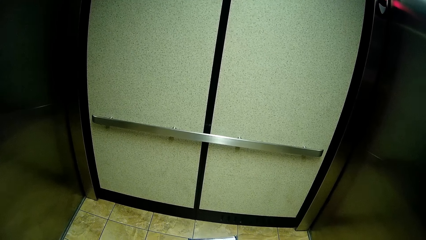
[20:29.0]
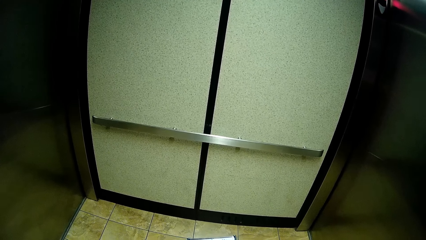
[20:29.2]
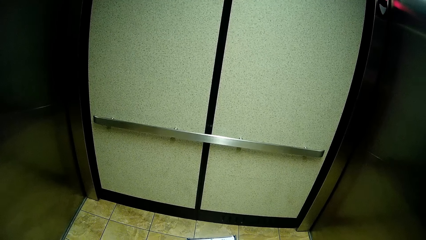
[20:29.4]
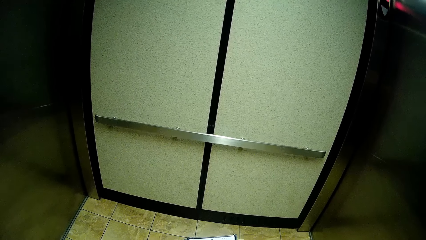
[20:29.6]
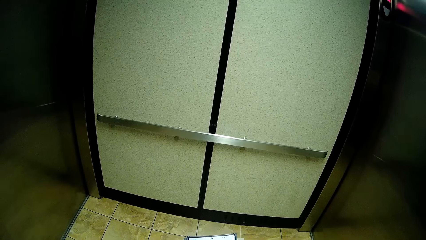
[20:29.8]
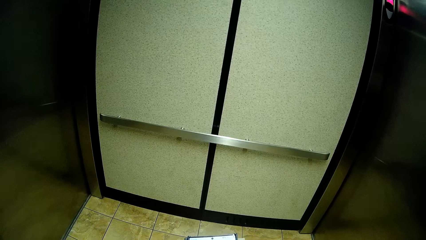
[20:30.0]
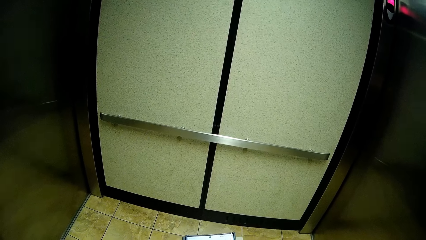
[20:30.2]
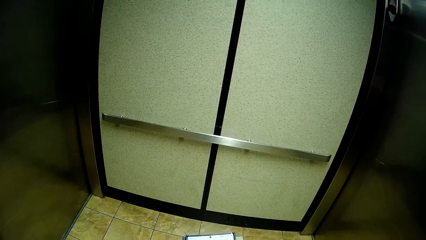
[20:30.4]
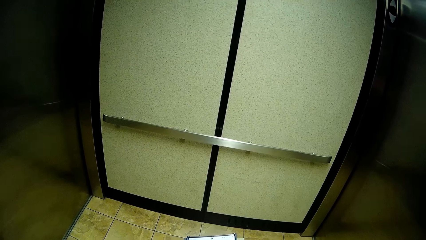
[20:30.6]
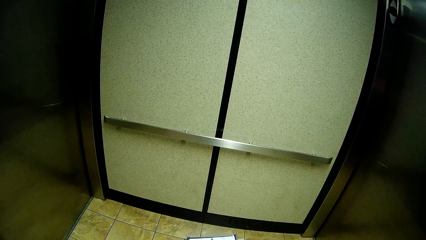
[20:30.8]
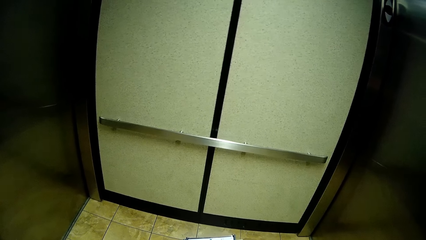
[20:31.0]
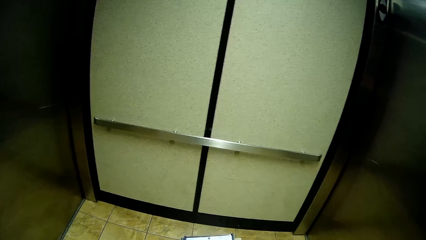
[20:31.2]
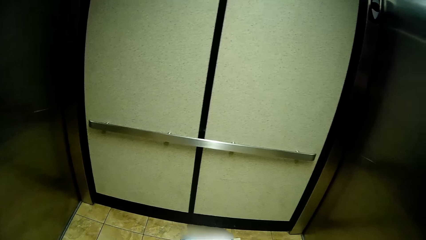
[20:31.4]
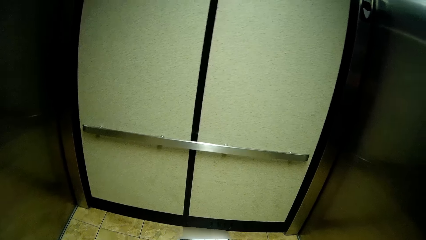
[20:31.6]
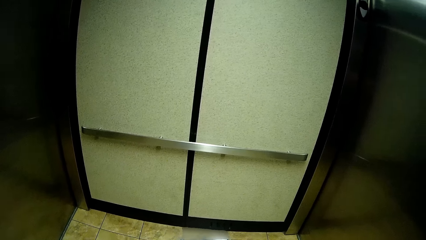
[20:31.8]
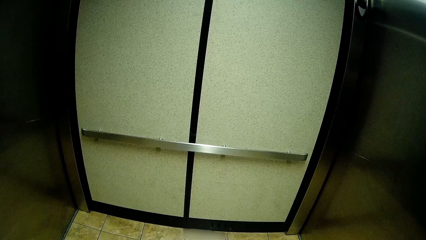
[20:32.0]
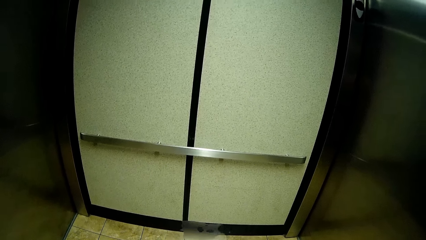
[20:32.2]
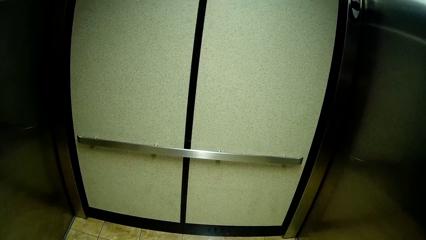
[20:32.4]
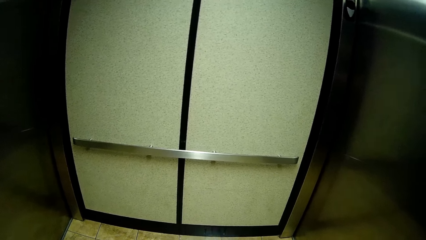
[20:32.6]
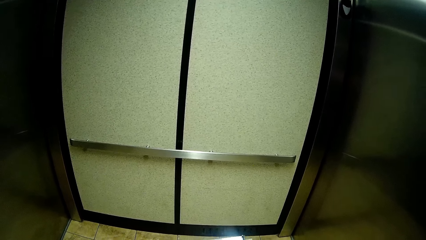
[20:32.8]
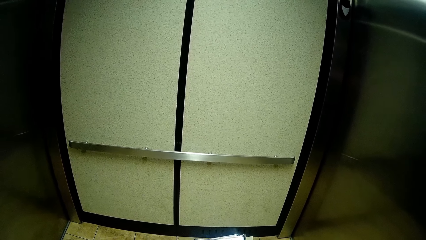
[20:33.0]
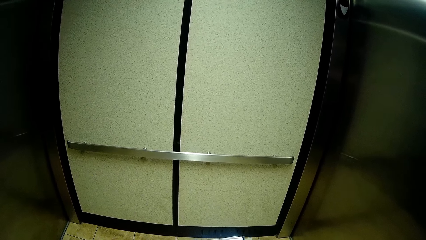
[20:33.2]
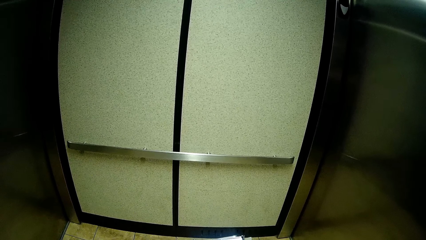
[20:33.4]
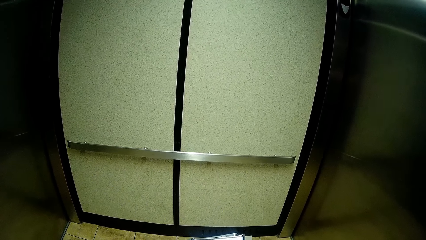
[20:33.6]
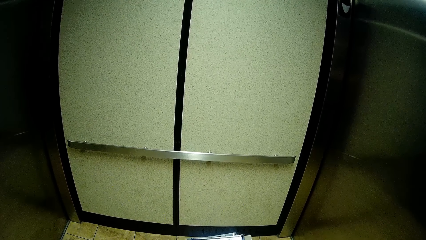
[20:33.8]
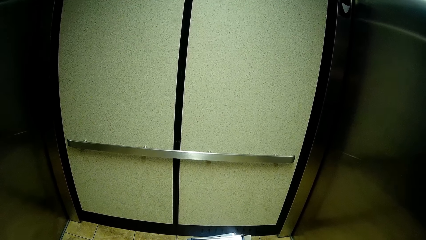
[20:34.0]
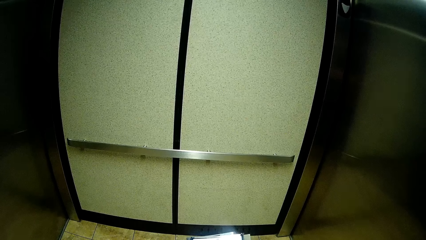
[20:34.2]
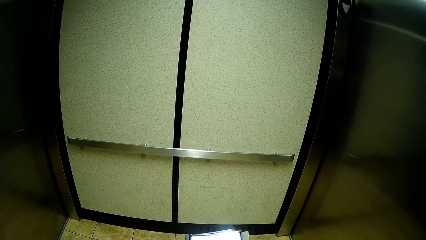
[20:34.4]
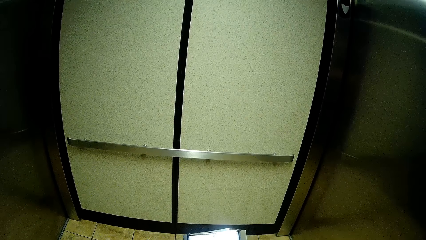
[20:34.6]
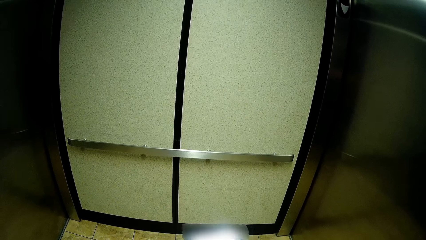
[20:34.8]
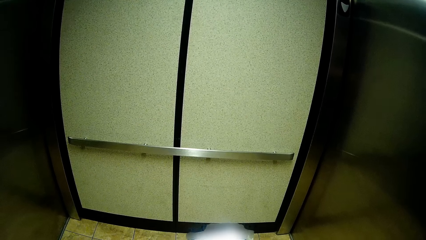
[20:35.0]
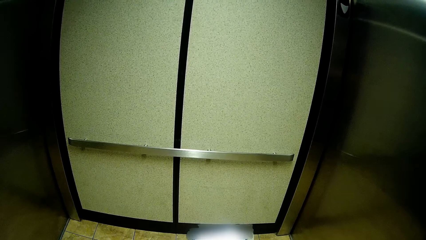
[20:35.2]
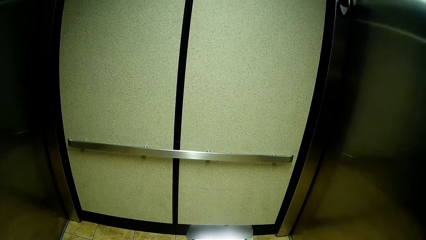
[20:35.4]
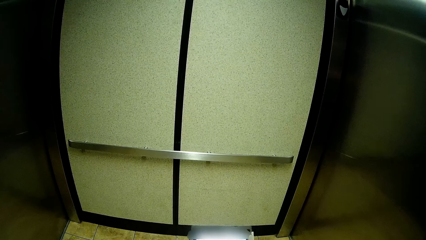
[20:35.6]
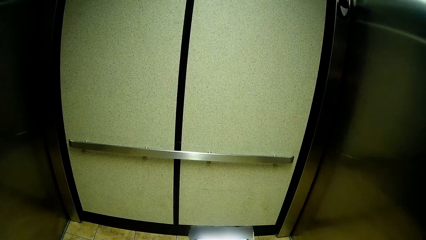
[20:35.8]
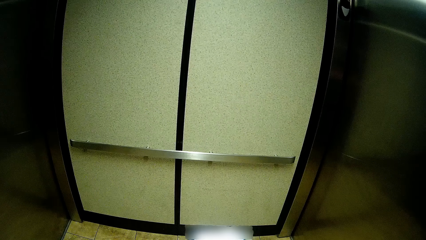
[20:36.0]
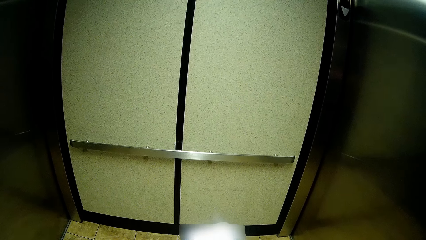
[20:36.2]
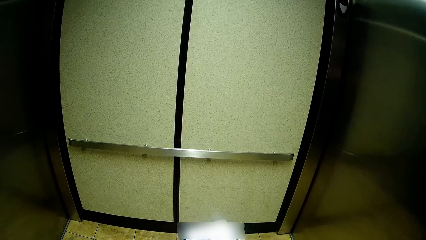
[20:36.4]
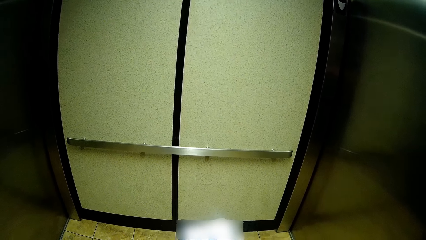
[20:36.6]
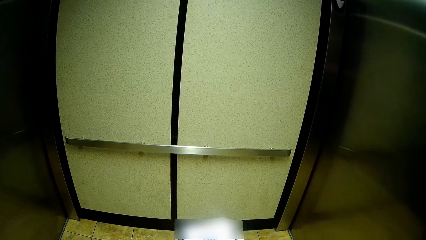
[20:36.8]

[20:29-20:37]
The camera wearer operates her phone with her hands.

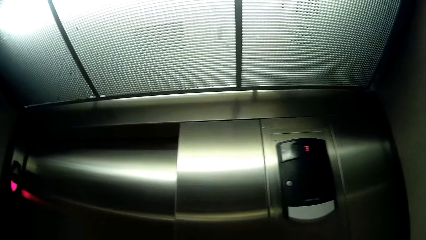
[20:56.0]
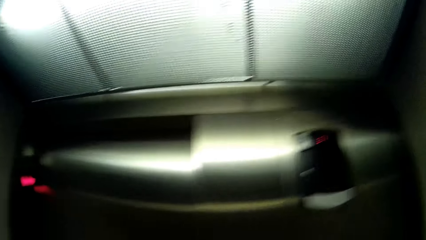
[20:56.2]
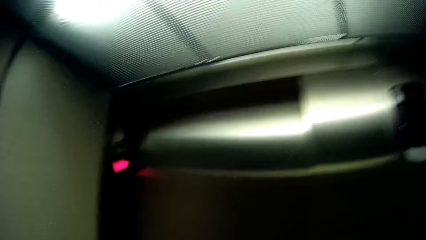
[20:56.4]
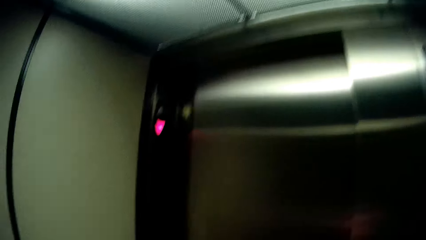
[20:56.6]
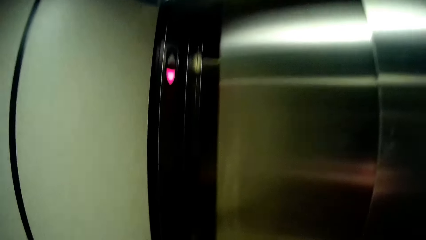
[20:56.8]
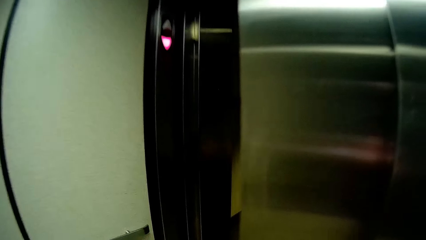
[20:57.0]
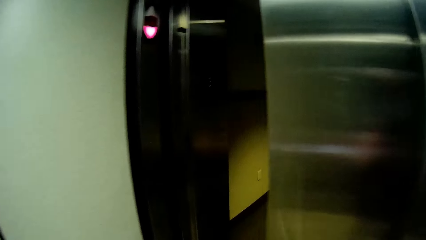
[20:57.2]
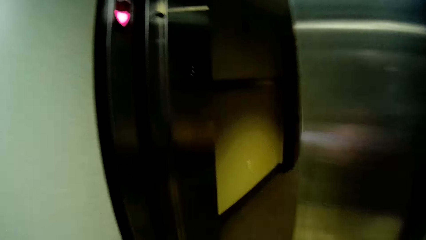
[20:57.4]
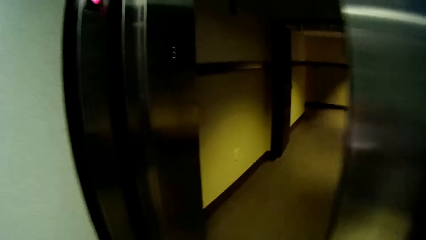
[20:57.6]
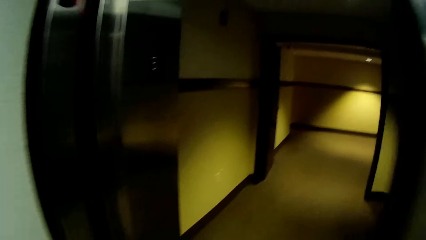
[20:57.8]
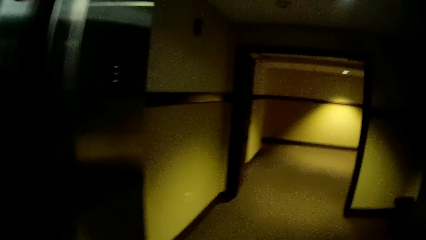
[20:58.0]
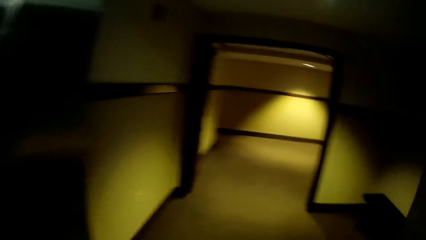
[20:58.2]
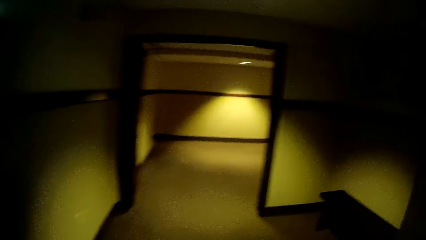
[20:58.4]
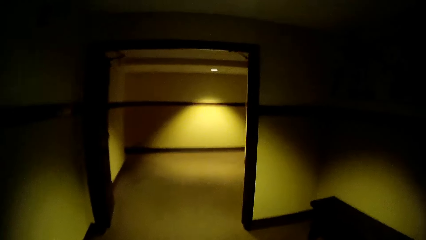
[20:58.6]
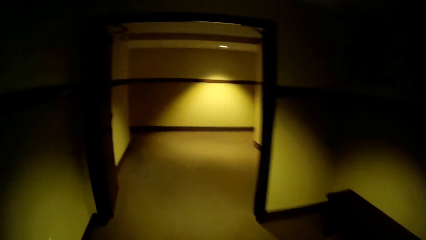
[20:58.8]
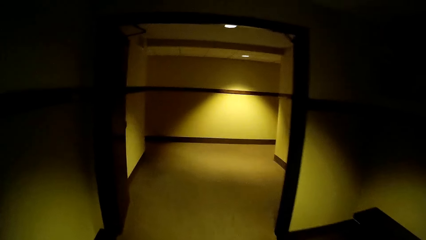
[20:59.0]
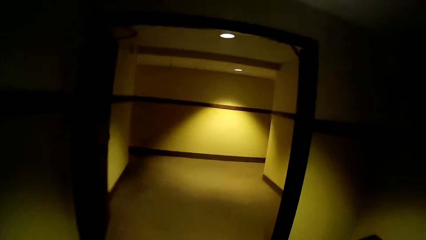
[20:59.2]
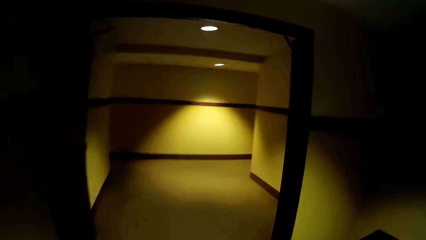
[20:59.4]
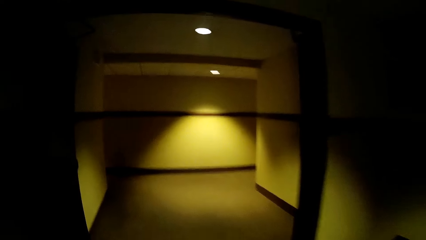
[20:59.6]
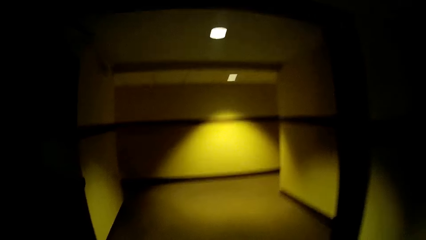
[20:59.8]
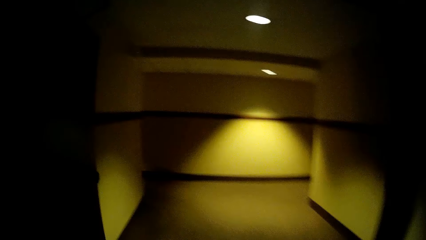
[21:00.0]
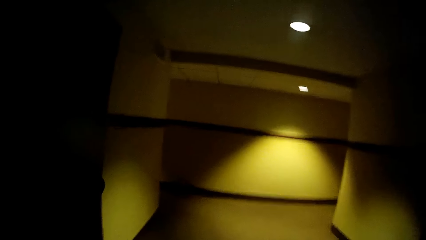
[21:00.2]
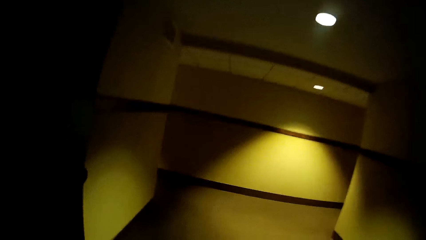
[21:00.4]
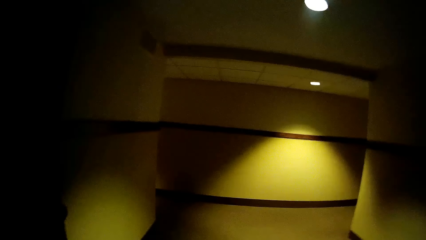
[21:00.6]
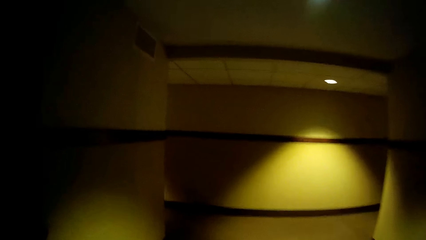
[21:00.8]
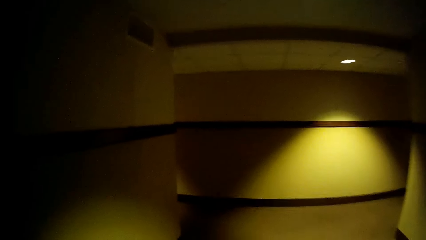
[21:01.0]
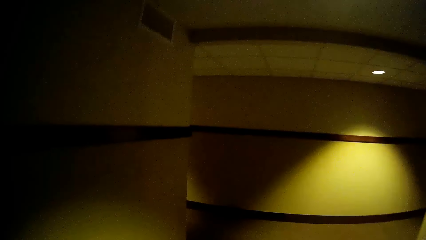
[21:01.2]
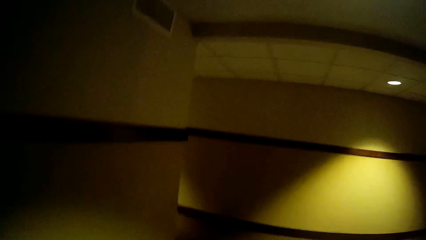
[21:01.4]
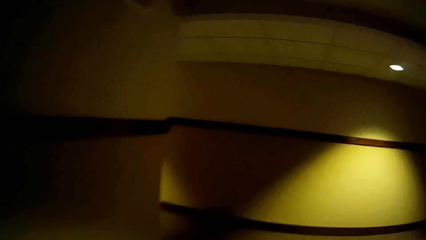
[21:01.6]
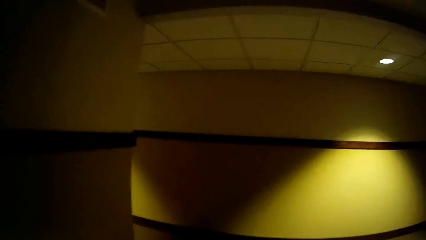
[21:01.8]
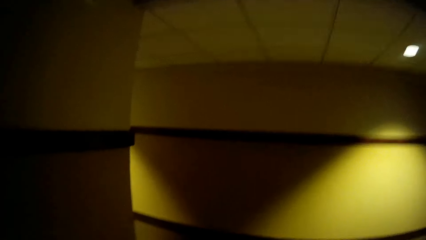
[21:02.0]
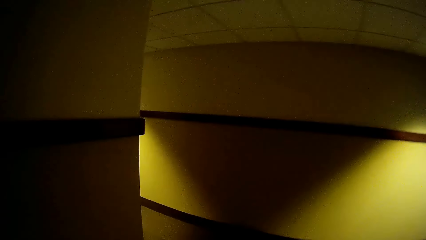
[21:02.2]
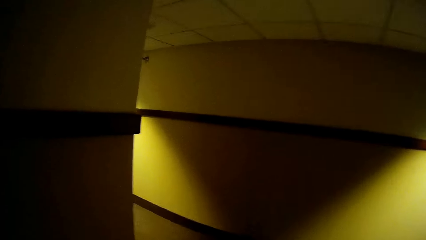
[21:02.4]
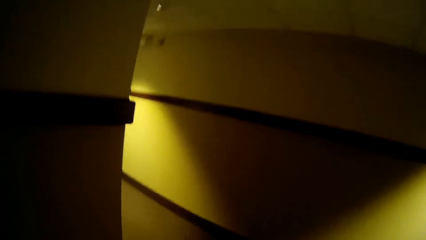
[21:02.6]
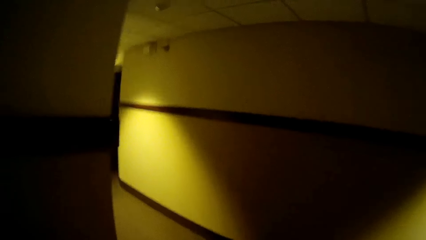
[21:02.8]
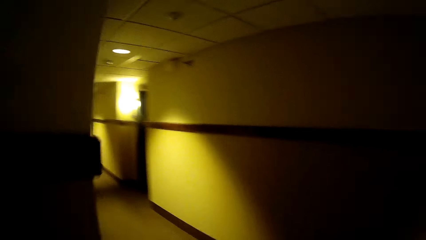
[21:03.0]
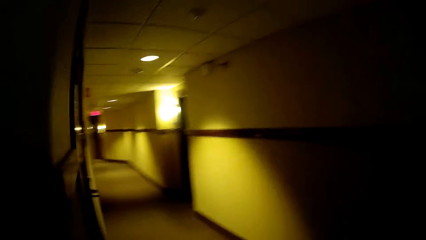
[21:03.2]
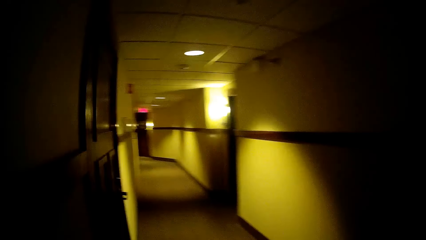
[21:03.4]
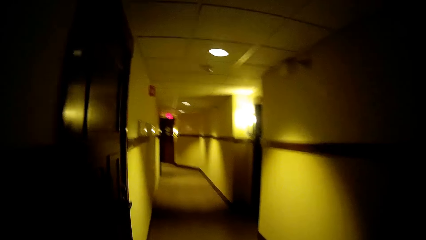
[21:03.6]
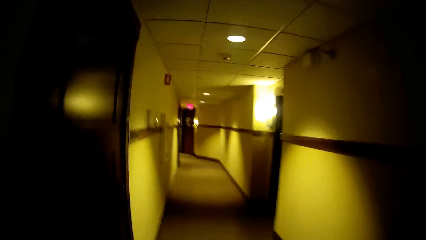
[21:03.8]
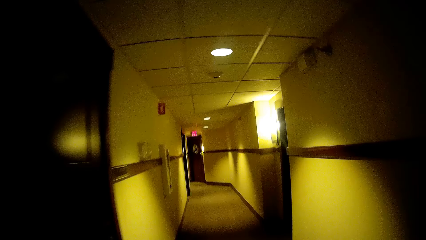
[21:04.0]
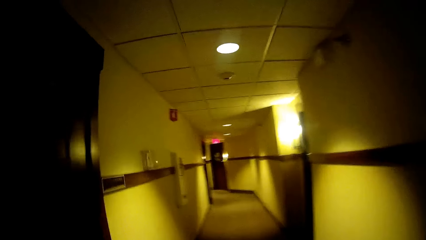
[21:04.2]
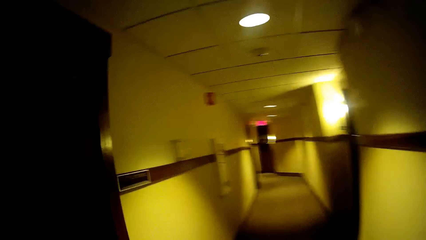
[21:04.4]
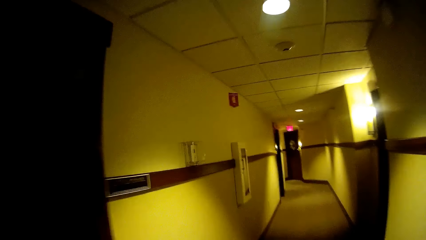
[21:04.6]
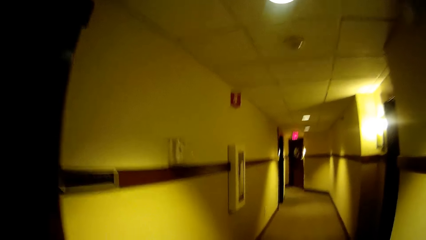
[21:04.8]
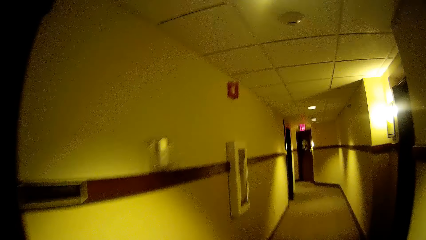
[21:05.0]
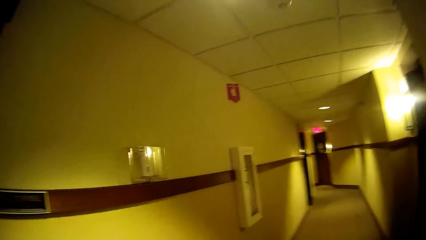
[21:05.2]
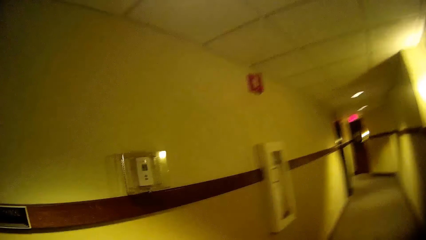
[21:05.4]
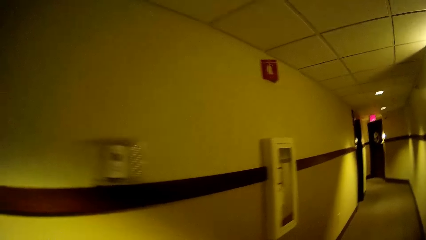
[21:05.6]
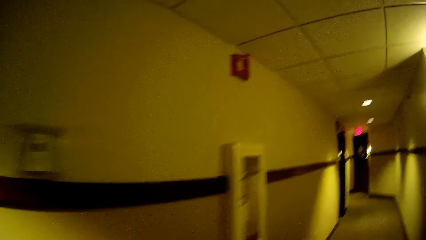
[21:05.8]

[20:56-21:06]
The camera wearer walks down a corridor from the elevator. They walk out of the elevator.
